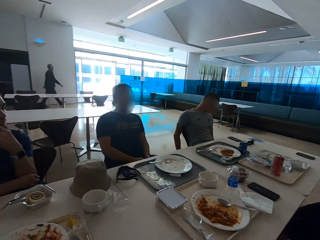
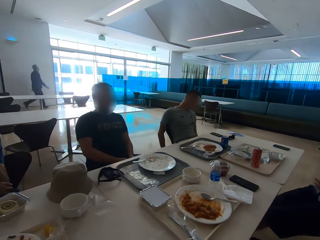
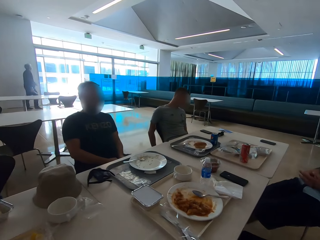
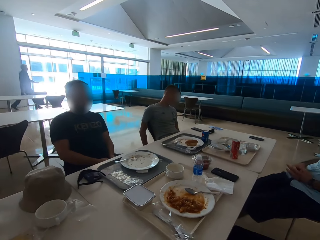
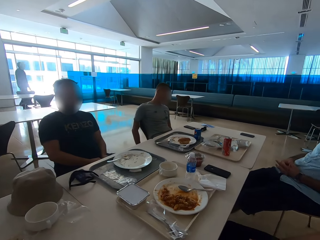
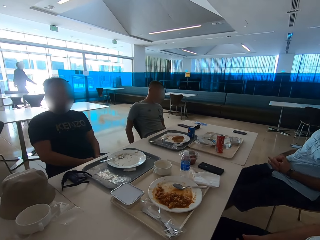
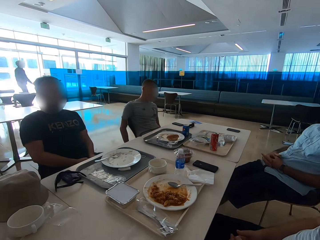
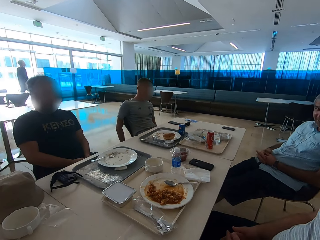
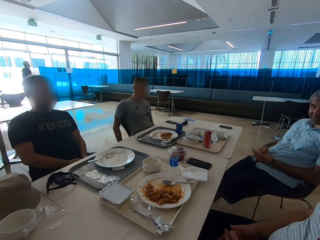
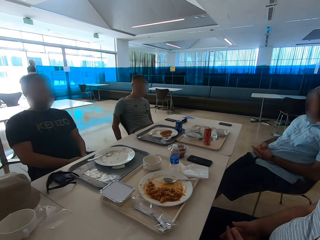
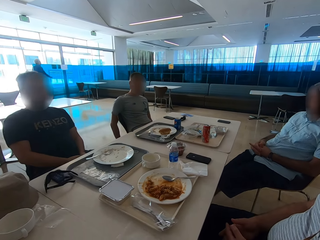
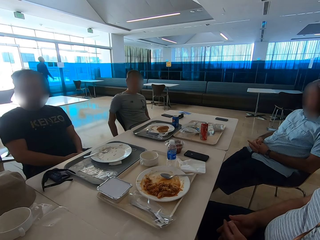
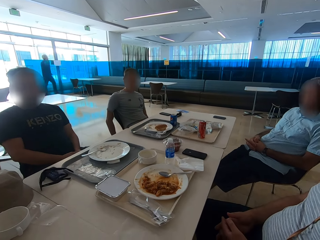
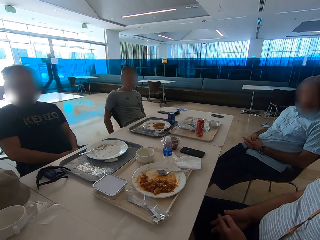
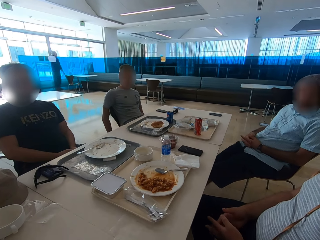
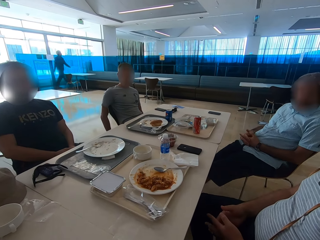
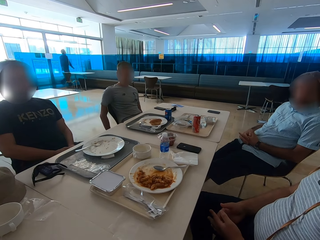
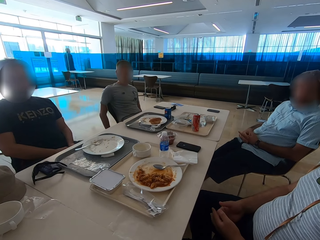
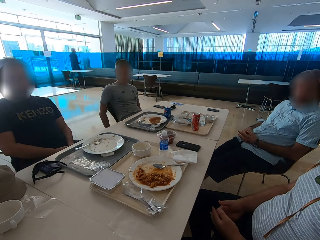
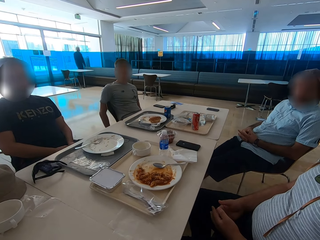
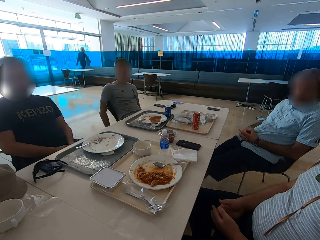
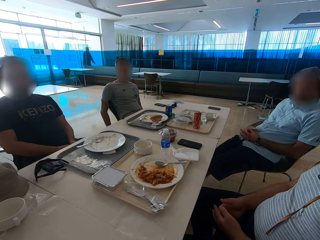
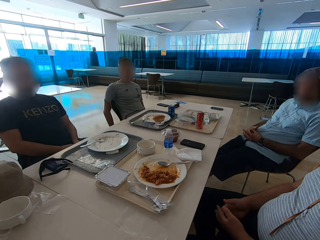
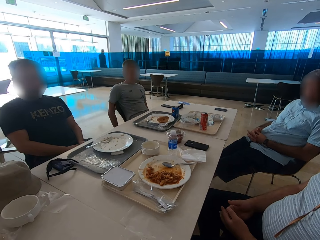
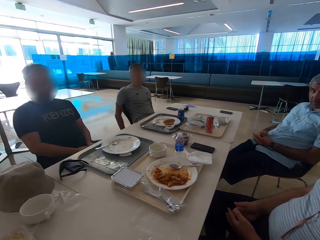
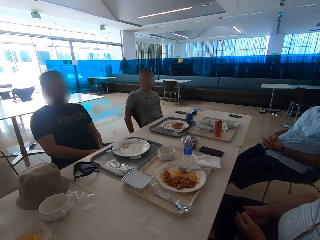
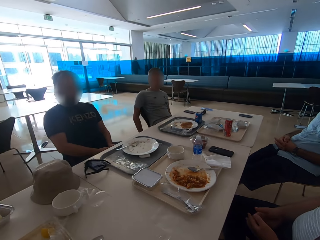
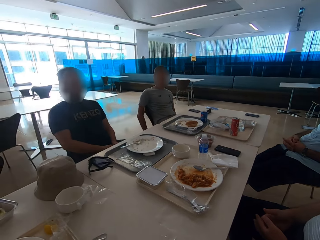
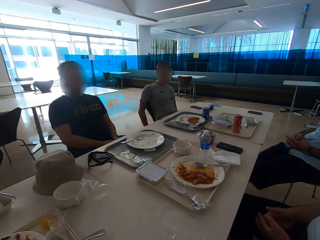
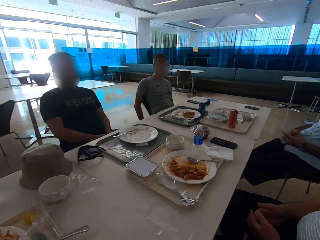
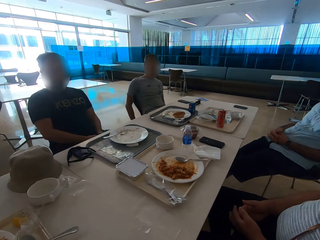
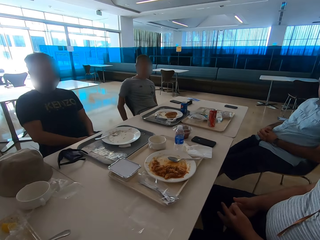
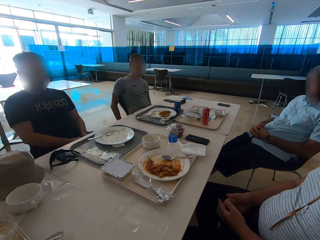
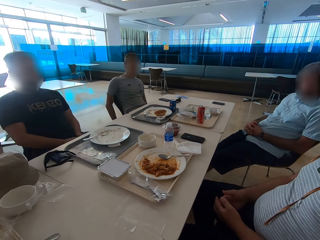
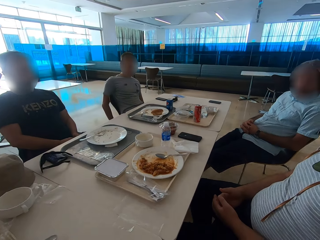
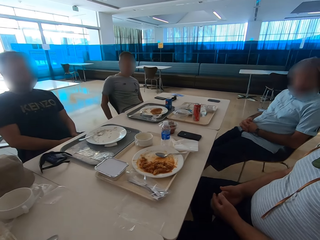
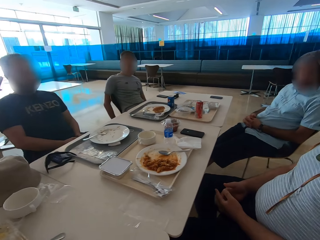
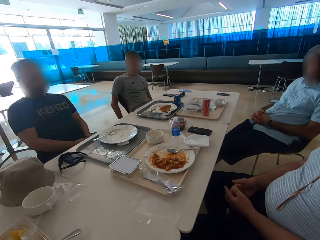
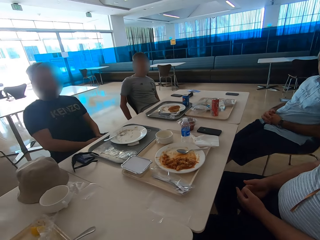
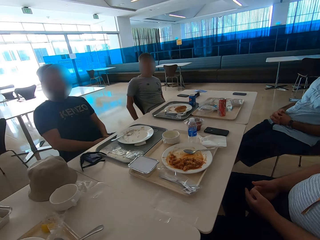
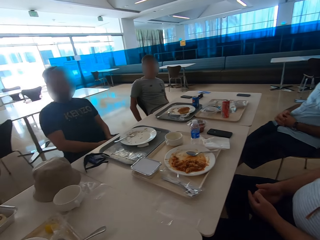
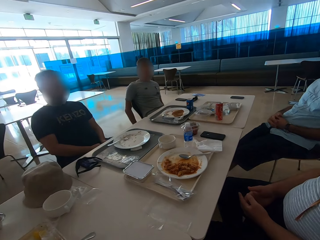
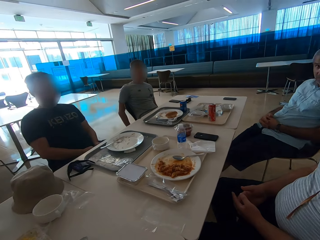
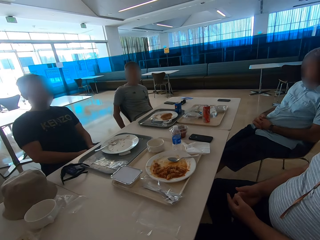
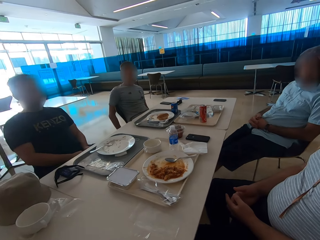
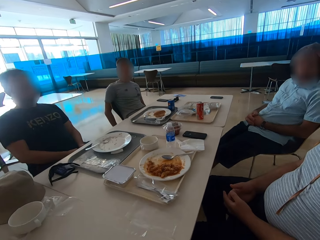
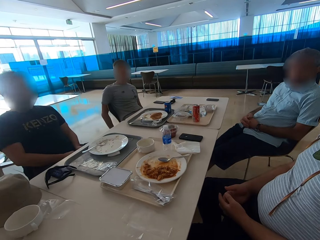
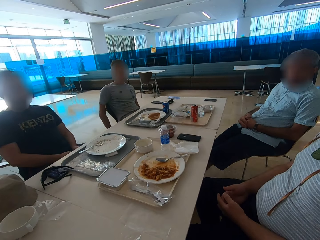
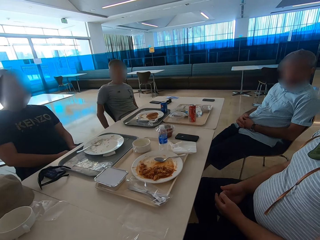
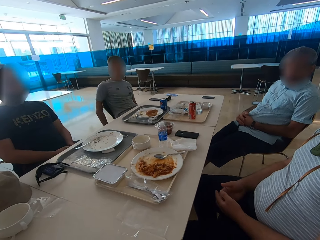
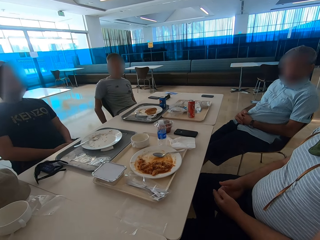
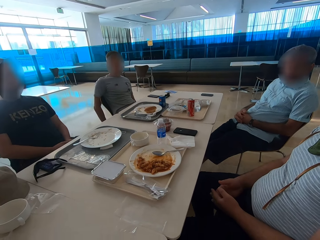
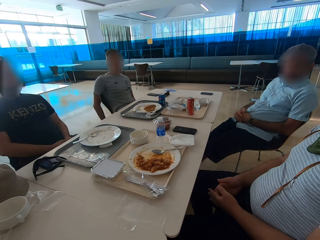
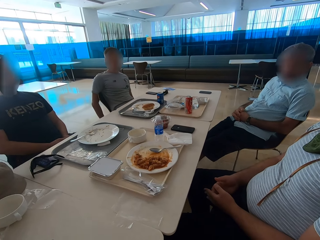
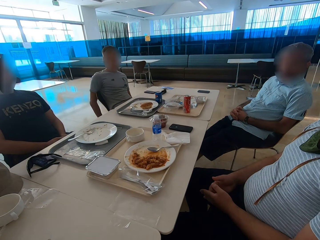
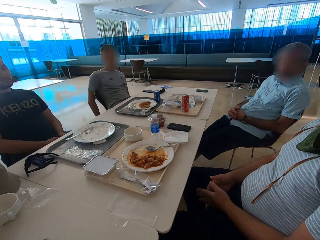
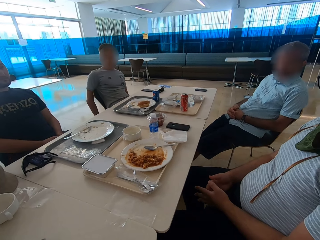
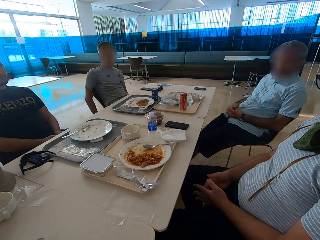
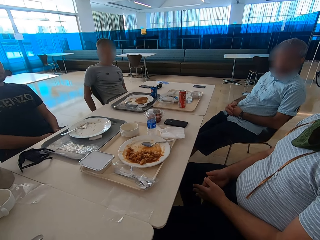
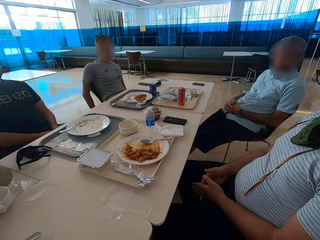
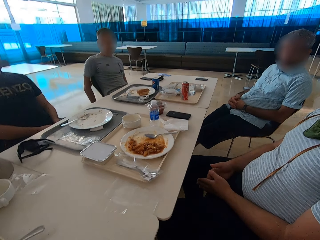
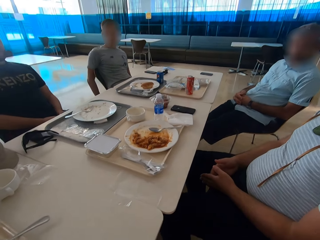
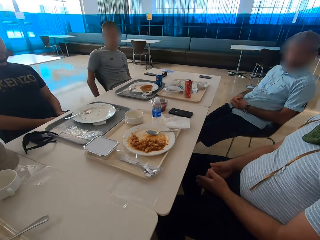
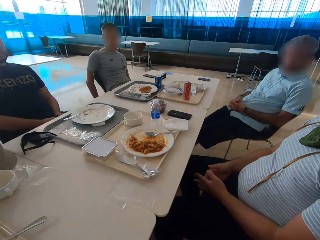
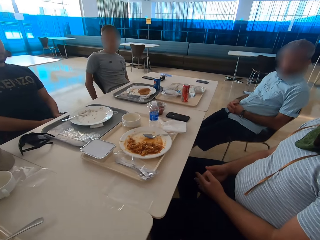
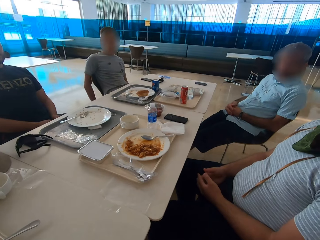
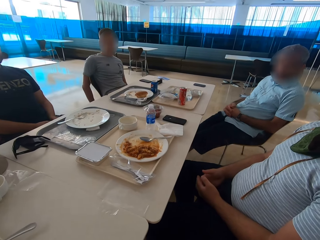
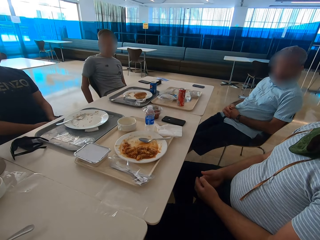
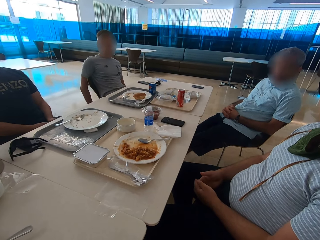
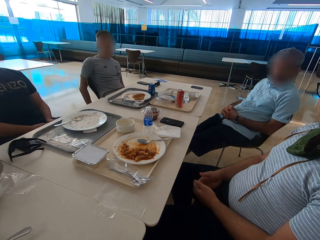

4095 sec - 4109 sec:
A man sits close to the camera wearer. Another man sits close to the first man. The other man moves a finger. The first man moves fingers repeatedly.

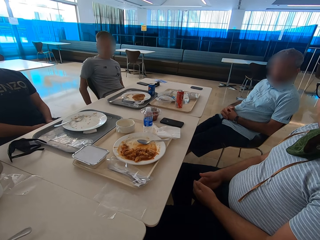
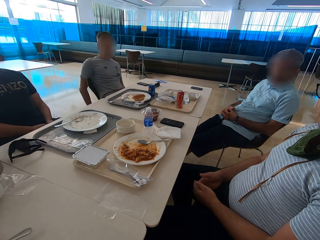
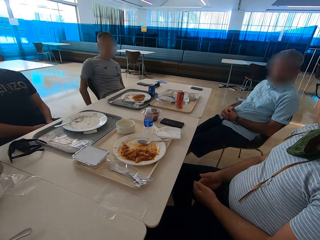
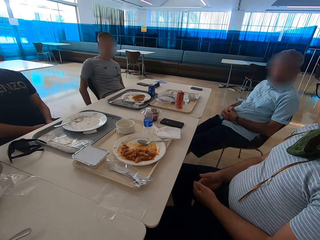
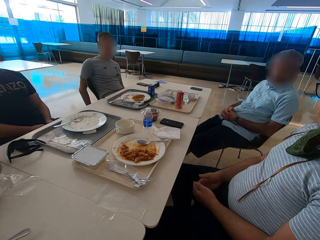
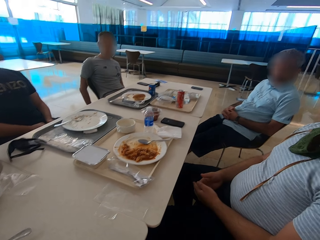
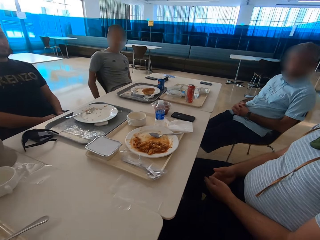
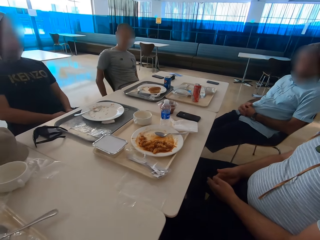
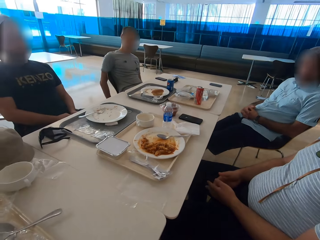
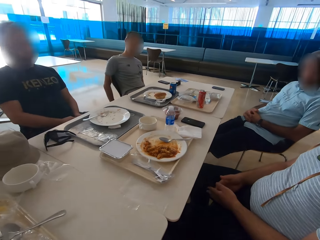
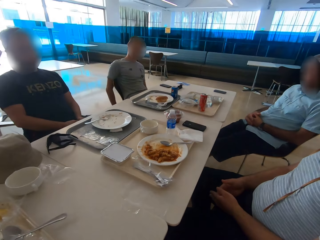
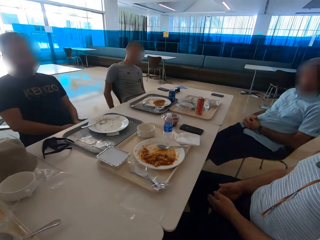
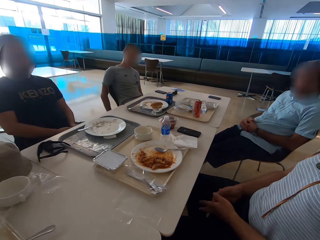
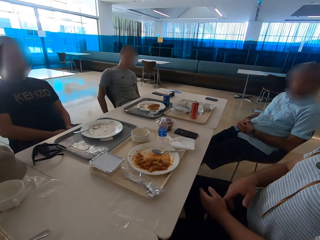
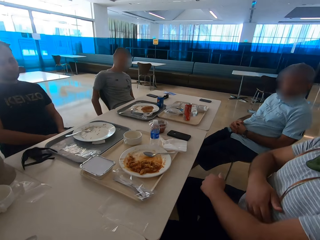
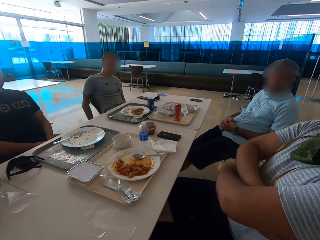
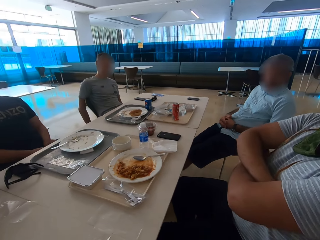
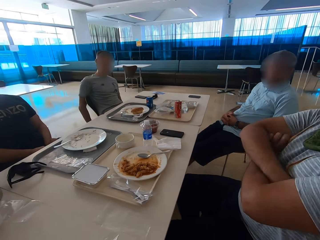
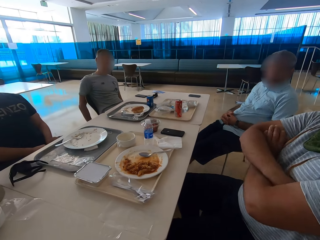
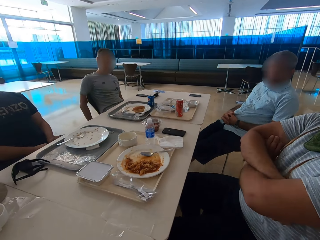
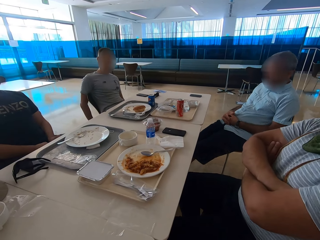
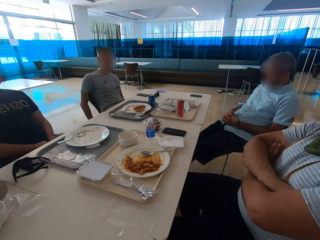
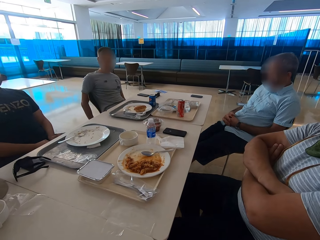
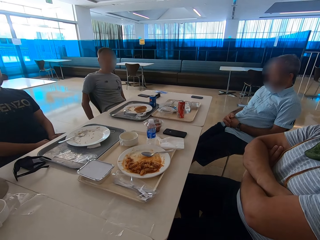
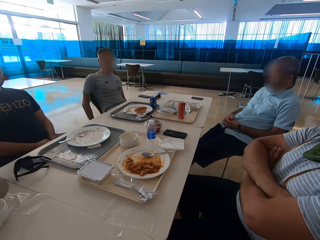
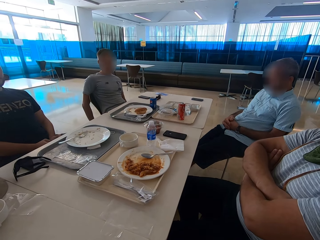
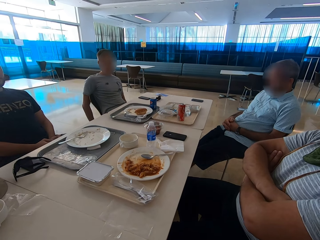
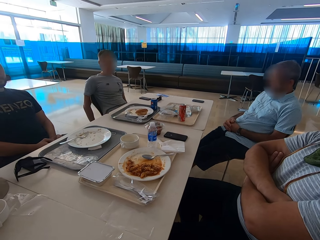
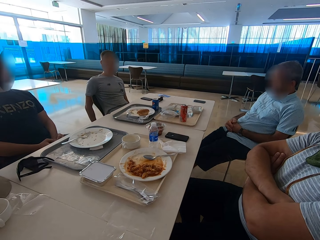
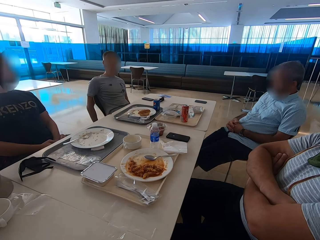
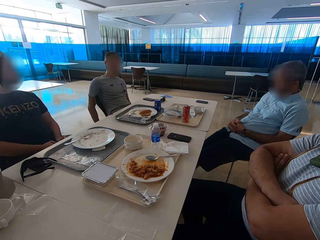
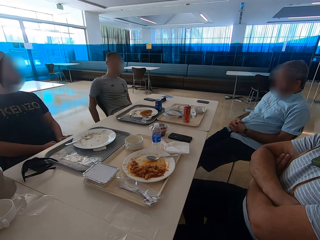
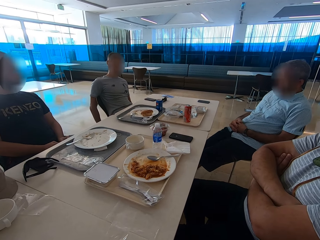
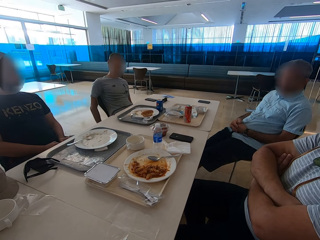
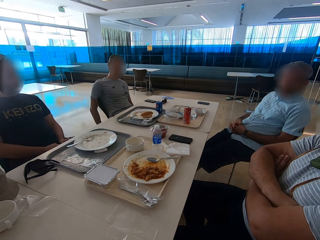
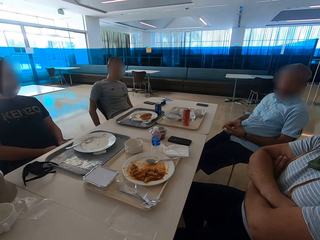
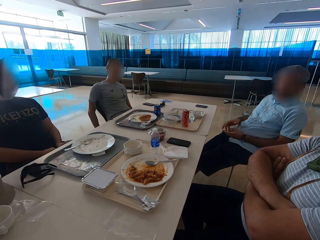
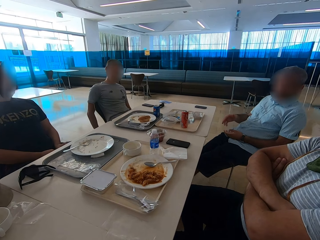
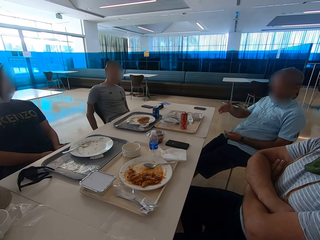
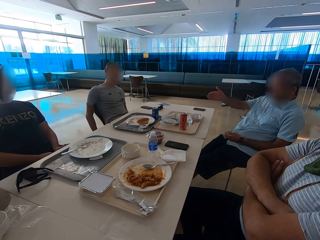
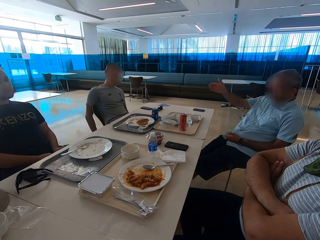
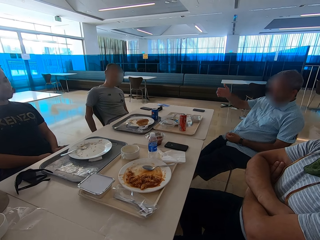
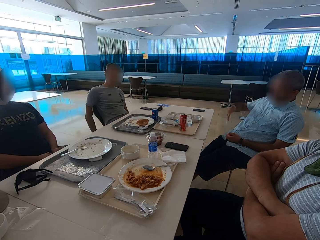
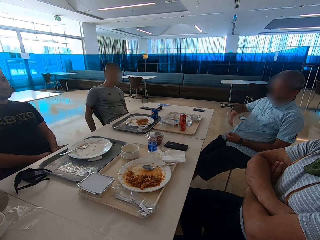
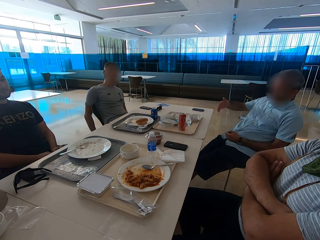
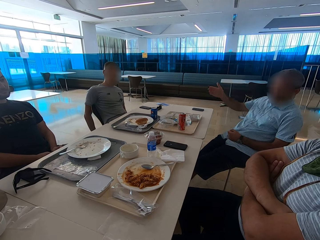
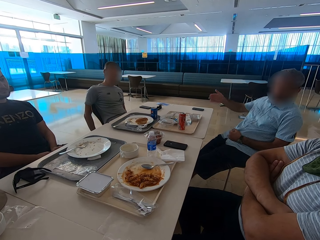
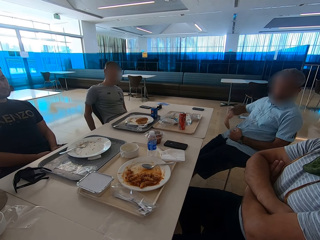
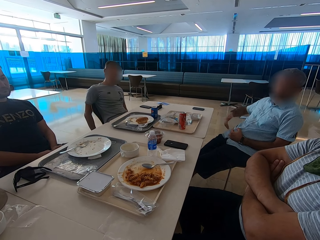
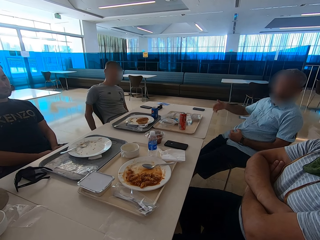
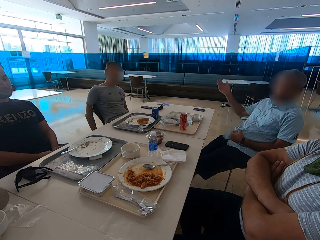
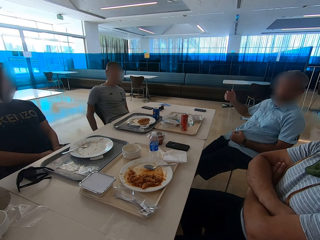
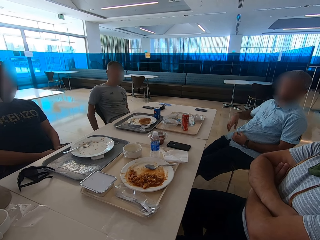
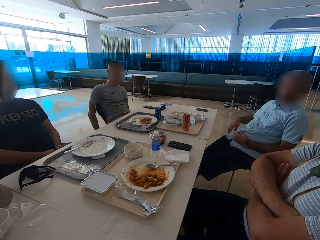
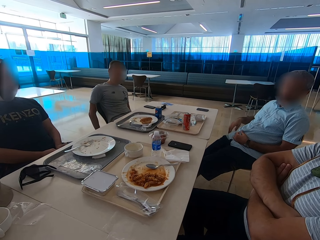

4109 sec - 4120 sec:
A man folds hands. Another man illustrates with the right hand.
